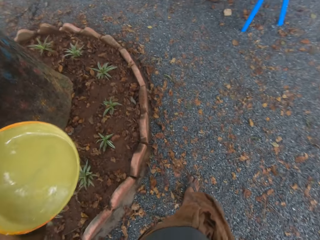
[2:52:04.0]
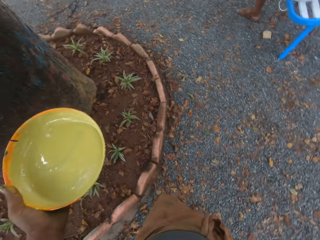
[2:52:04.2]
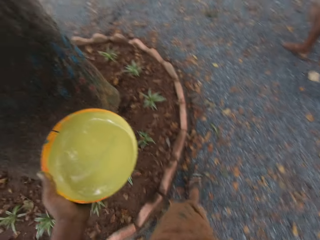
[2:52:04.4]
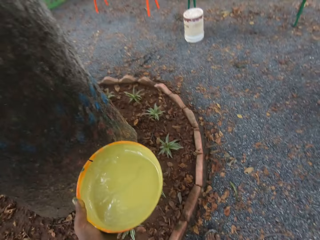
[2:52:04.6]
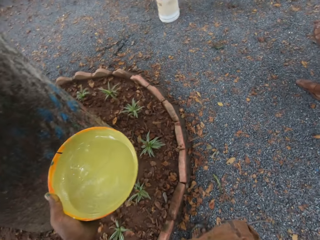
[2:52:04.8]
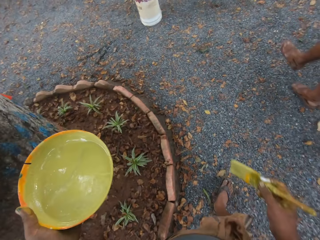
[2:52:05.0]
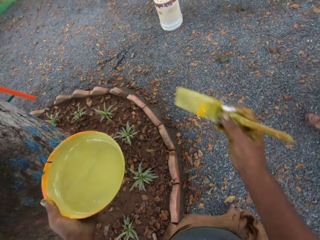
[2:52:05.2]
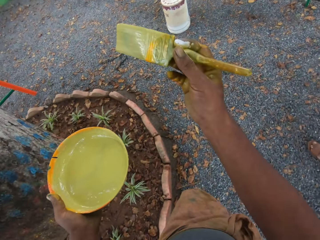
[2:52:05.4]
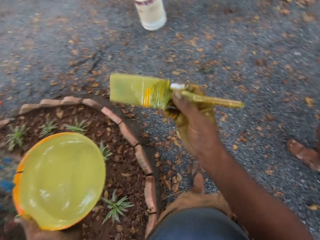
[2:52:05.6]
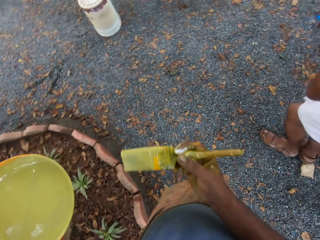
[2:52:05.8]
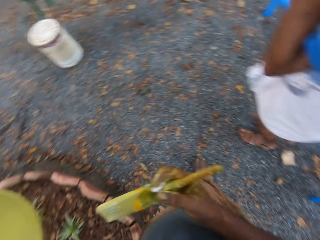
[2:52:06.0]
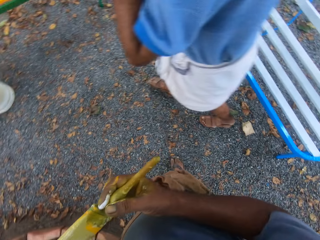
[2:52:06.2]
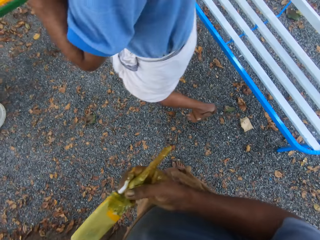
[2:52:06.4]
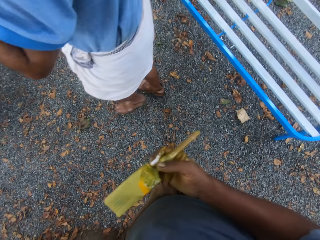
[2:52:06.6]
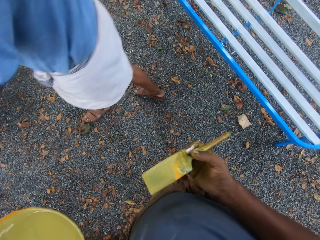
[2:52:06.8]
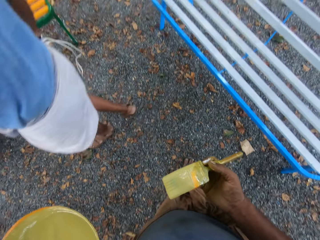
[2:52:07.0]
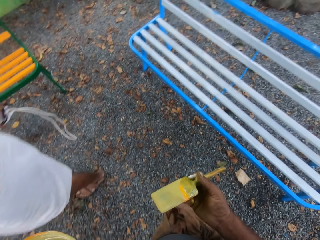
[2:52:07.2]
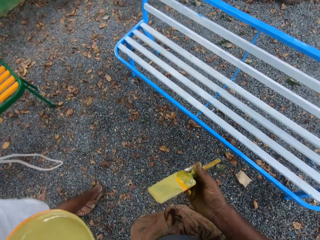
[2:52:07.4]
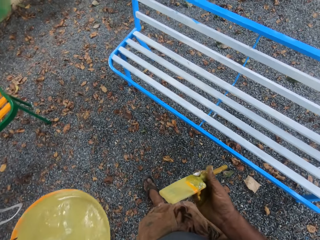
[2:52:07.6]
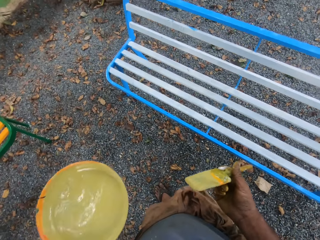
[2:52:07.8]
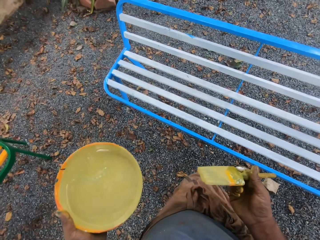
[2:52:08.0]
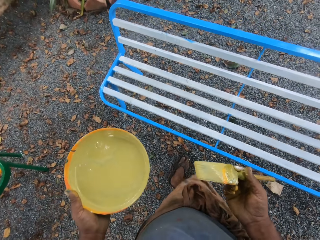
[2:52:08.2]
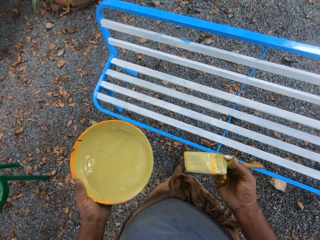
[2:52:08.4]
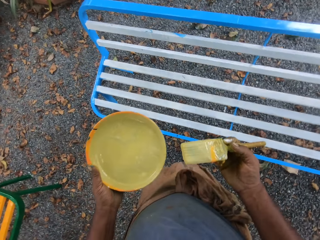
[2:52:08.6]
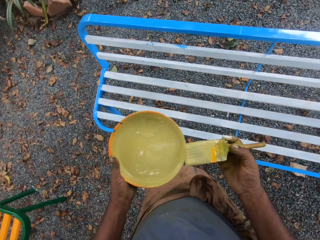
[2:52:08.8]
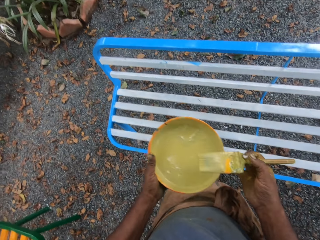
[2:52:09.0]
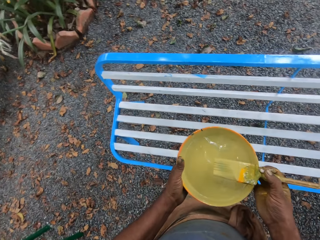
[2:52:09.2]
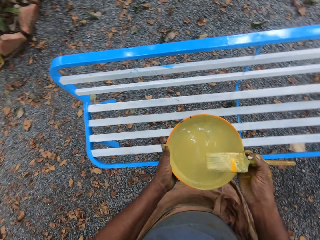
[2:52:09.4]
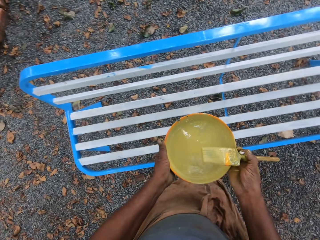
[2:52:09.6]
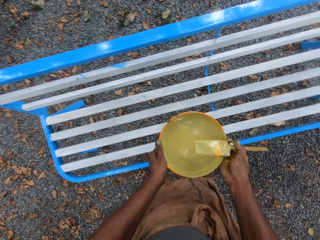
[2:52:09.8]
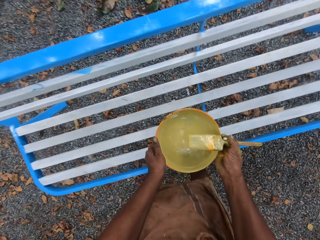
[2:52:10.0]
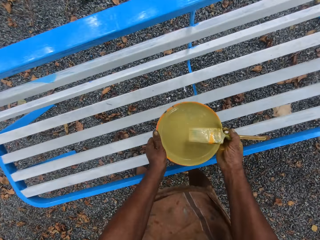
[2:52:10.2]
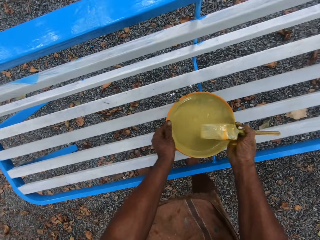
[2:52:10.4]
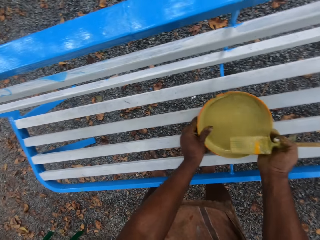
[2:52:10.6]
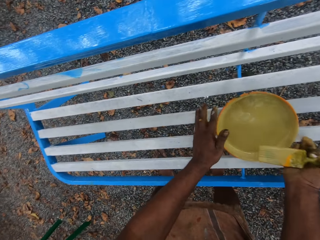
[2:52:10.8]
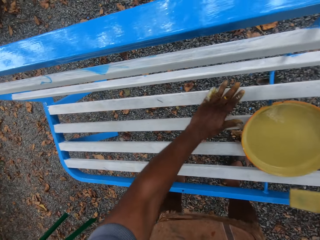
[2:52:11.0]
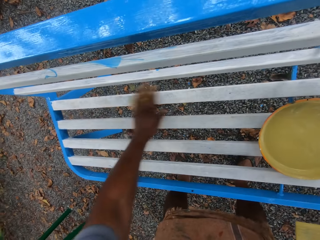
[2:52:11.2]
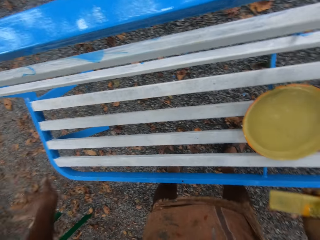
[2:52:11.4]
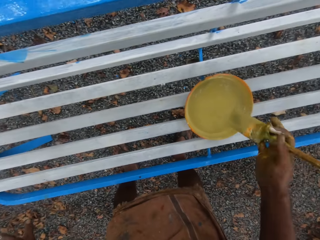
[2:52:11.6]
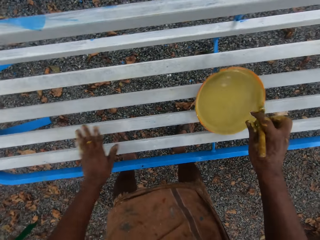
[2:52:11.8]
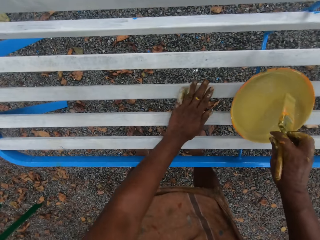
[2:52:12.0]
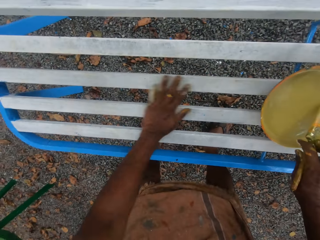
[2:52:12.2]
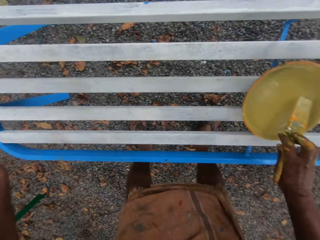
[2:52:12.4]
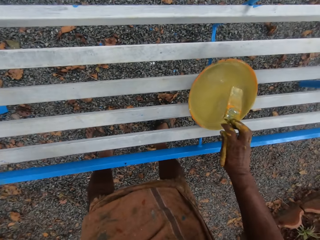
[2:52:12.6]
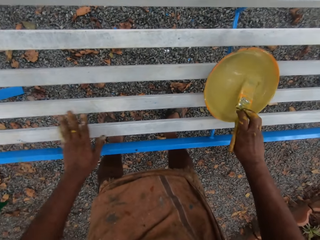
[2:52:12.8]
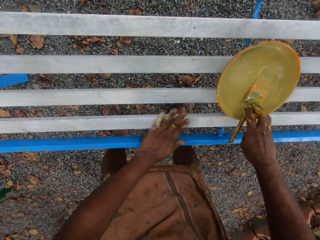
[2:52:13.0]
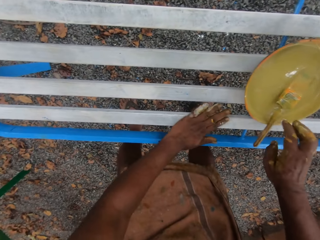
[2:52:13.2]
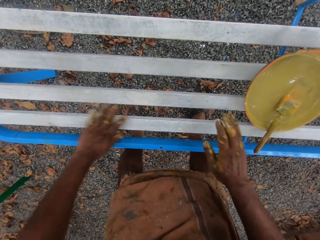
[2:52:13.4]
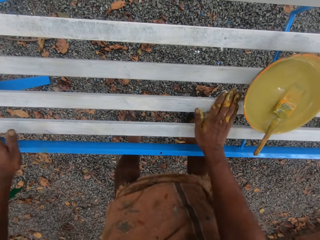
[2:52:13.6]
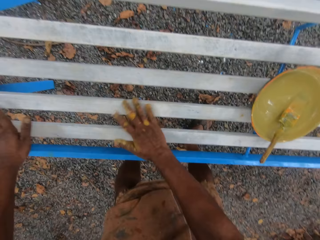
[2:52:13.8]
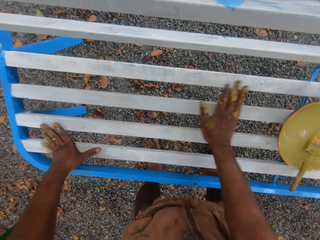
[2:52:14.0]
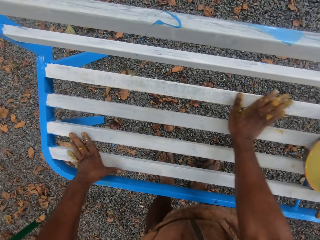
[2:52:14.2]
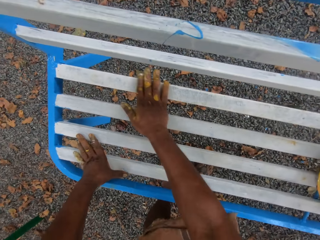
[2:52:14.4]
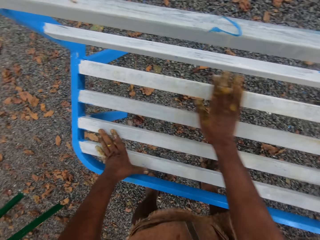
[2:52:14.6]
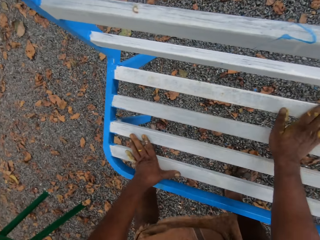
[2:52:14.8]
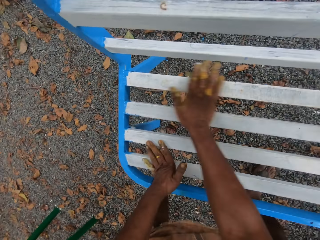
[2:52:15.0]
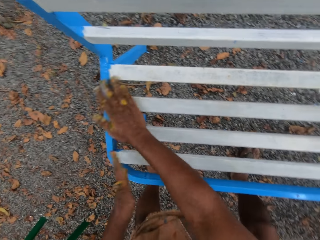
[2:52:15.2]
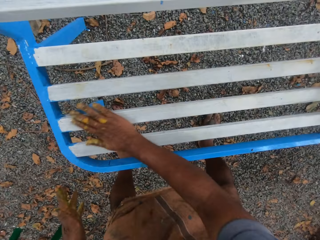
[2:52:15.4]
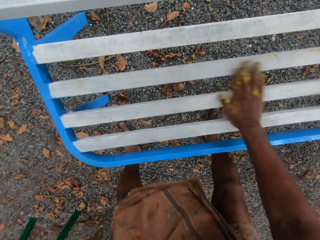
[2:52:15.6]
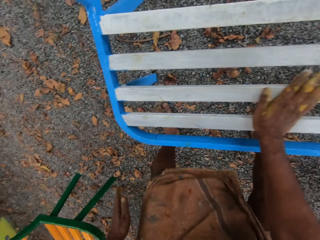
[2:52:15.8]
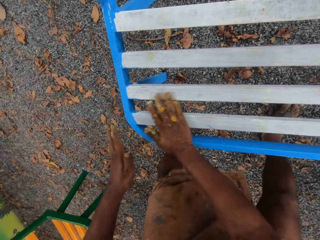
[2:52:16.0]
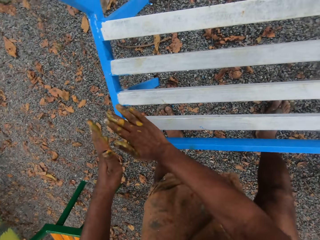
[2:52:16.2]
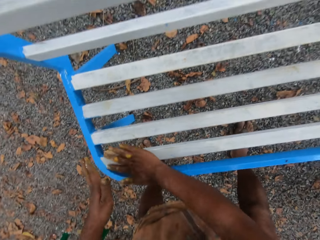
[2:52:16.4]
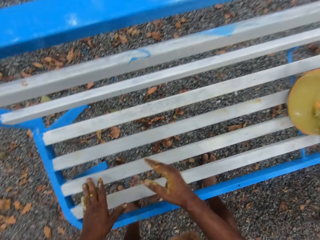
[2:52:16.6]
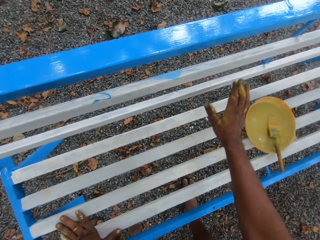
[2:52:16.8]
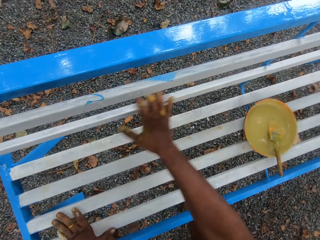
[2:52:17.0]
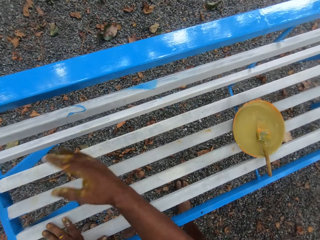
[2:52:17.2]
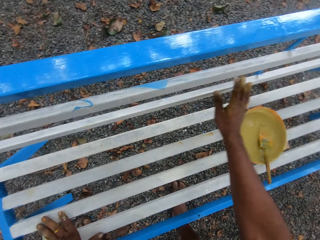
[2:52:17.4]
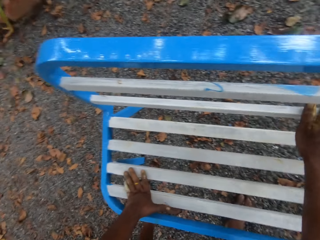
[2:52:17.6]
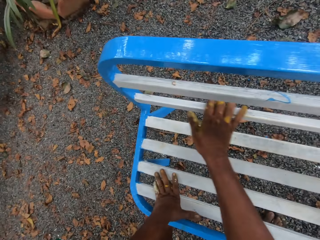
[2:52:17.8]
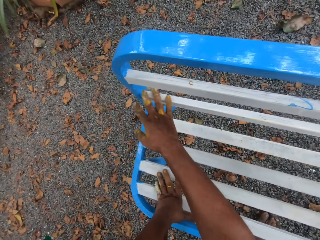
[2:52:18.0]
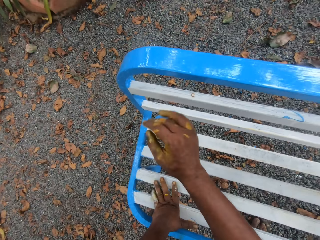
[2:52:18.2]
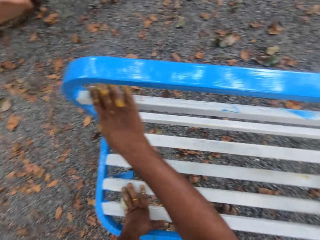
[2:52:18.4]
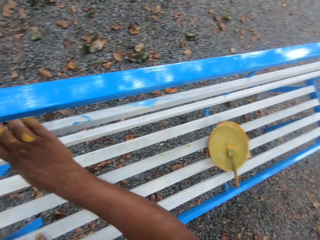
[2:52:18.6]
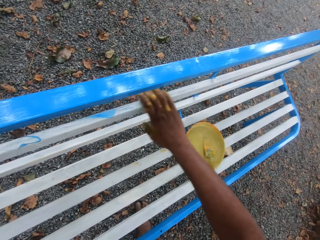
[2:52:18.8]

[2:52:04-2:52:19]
A man walks in front of the camera wearer. The camera wearer puts down a paint tray on a bench. They wipe the bench with a hand. They pick up the brush in the container. They wipe the bench with the other hand. They put a hand on the bench. They wipe the bench with the other hand.

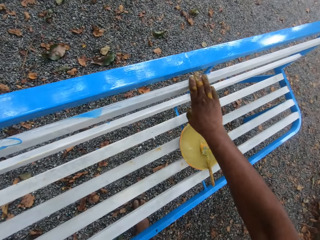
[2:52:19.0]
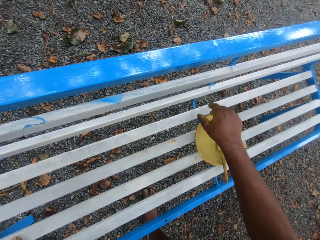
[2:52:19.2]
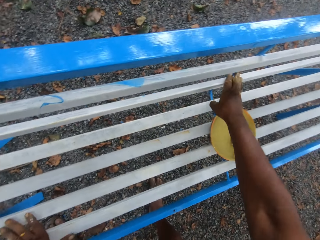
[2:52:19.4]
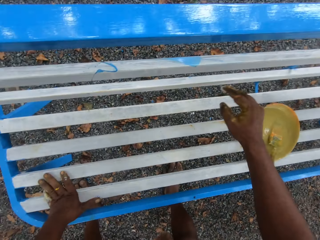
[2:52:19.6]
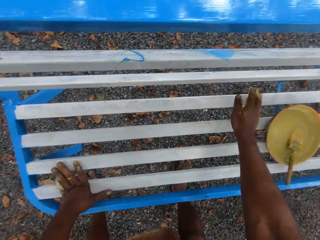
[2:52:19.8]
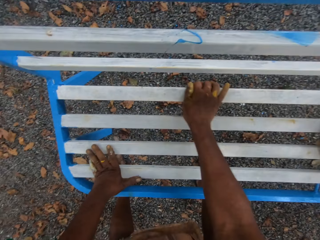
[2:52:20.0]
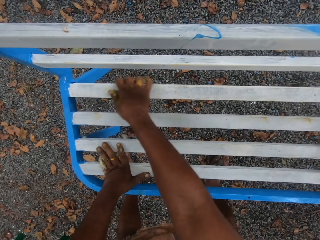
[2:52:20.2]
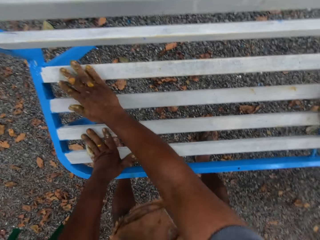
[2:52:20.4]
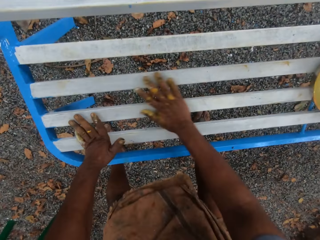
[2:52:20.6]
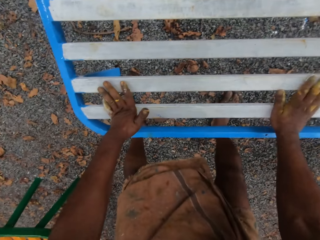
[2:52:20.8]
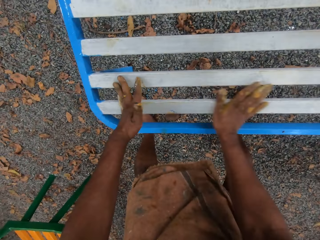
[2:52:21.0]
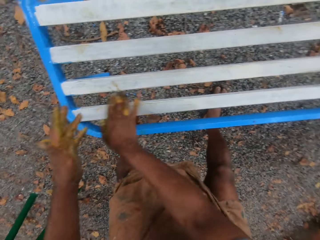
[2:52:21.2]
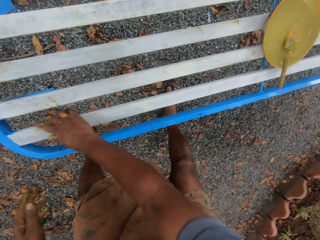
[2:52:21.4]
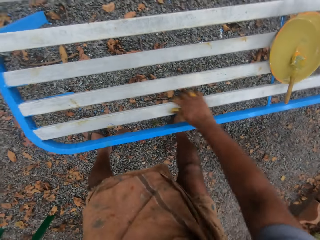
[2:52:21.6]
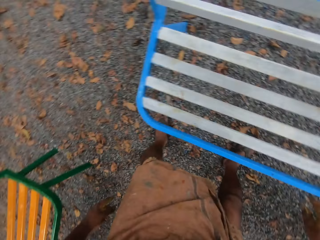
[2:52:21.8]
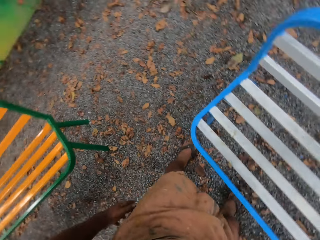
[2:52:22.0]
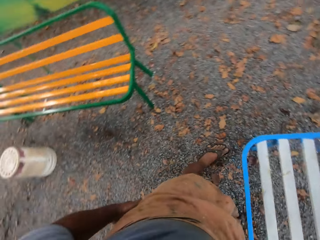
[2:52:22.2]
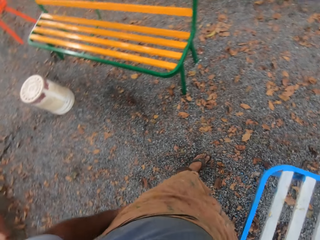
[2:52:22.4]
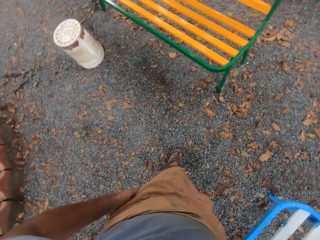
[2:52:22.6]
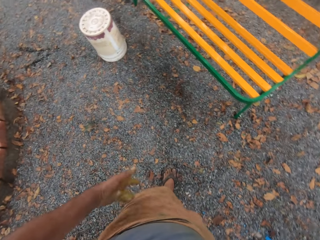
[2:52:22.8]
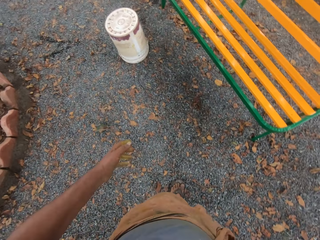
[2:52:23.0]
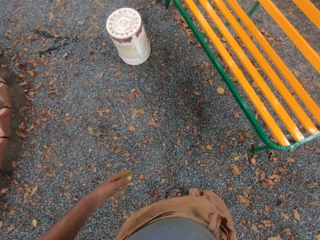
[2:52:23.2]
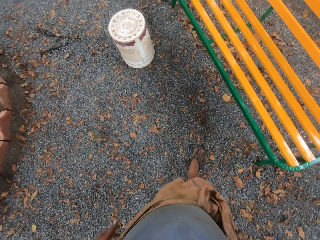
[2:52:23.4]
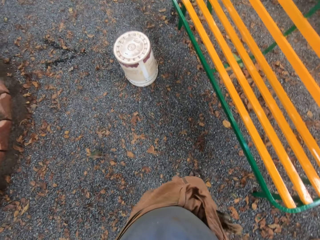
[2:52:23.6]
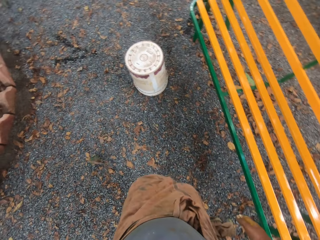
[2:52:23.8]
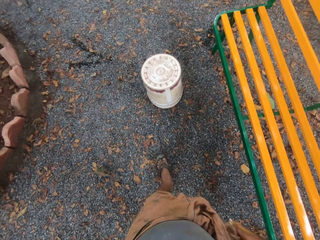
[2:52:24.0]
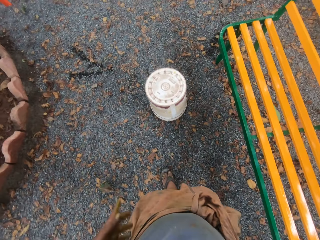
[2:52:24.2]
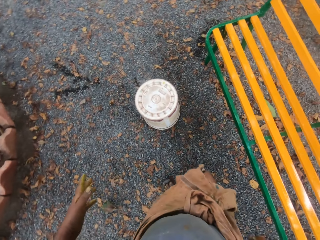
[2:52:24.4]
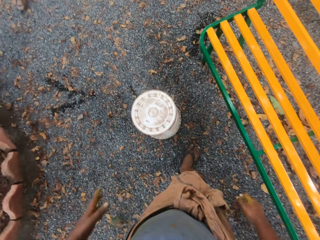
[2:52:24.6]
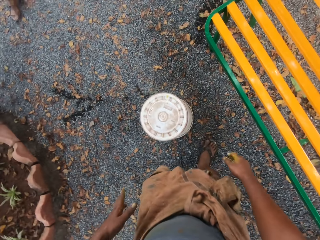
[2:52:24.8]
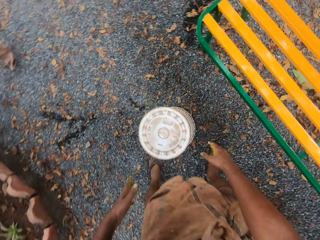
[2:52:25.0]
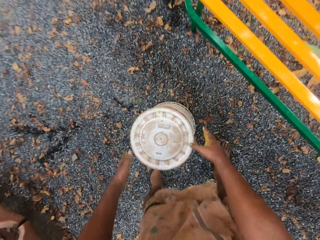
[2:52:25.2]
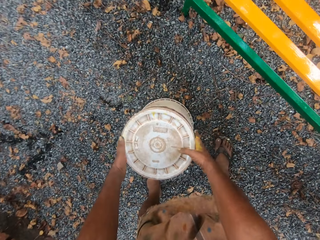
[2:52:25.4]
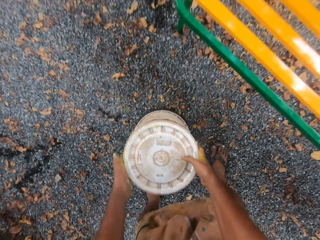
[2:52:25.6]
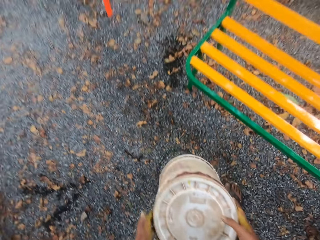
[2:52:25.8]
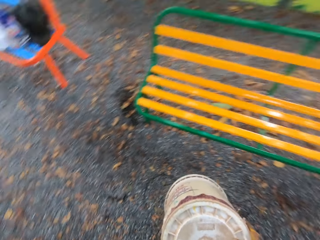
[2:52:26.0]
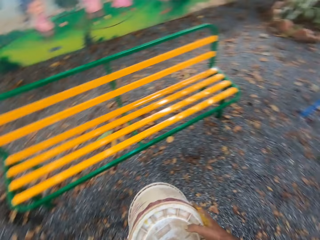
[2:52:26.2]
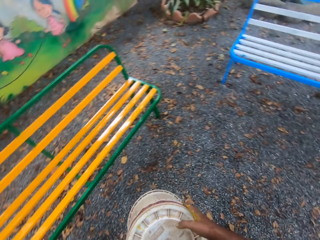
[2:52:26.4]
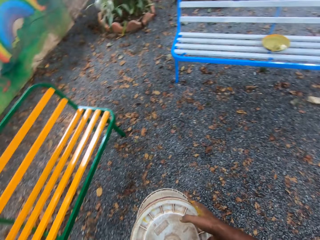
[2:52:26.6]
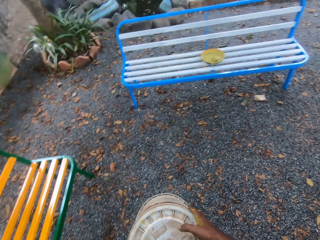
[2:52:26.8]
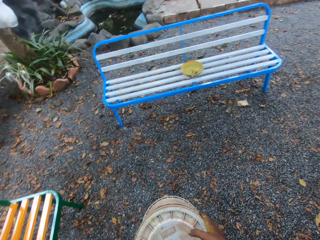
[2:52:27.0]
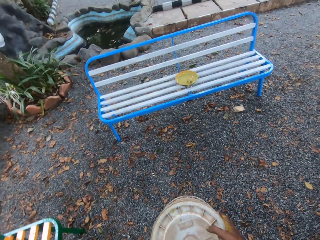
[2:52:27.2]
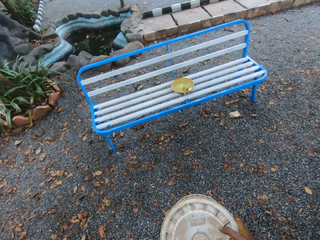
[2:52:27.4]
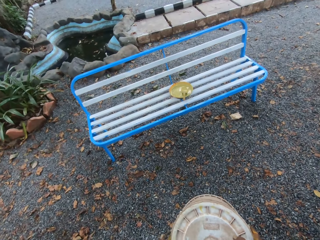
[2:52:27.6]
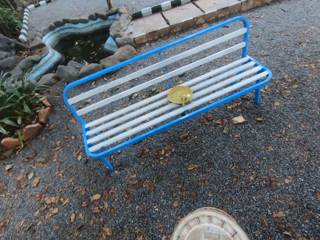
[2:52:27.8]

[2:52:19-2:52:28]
The camera wearer carries the bucket. They pick up the bucket with hands.
